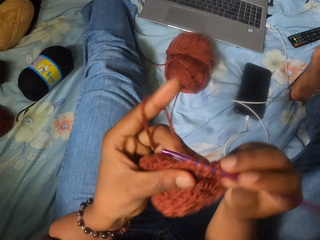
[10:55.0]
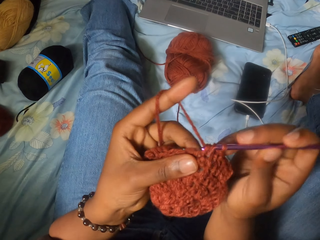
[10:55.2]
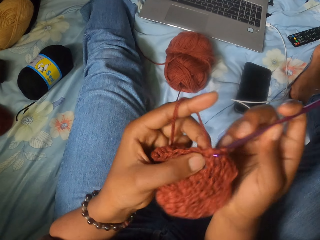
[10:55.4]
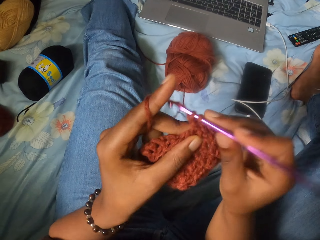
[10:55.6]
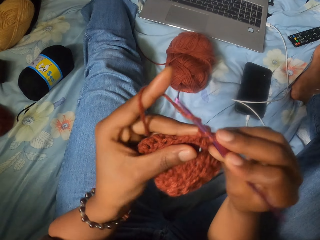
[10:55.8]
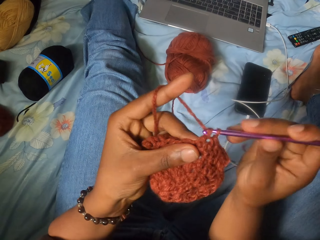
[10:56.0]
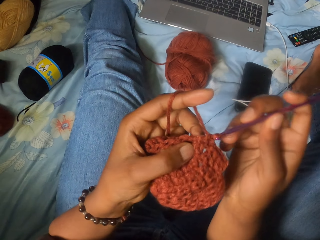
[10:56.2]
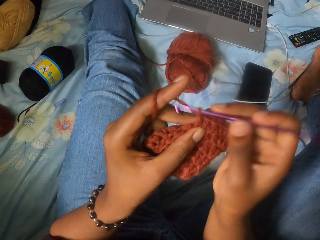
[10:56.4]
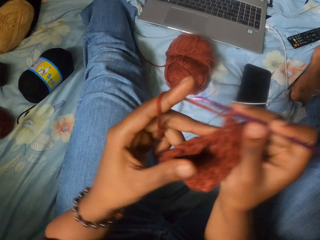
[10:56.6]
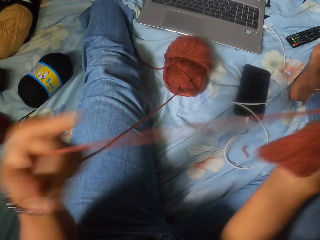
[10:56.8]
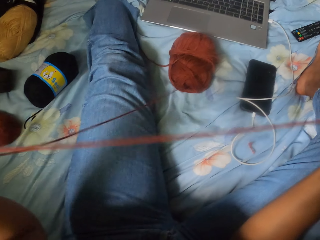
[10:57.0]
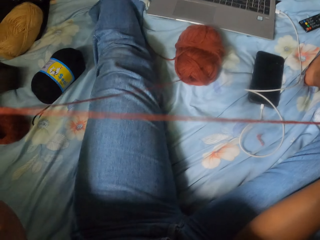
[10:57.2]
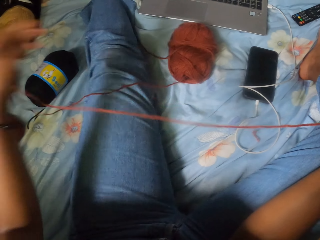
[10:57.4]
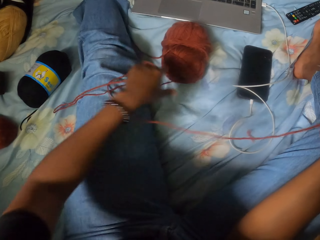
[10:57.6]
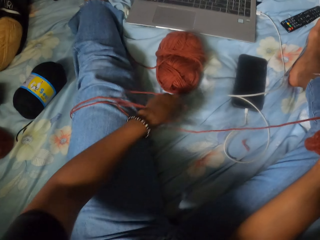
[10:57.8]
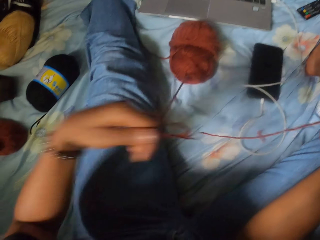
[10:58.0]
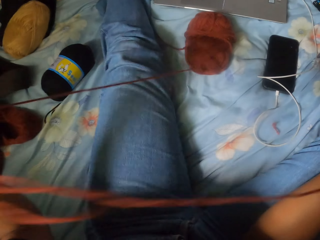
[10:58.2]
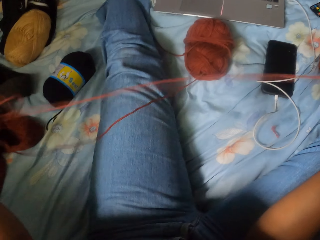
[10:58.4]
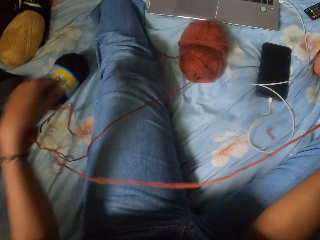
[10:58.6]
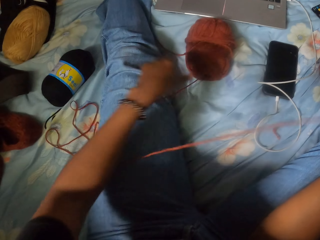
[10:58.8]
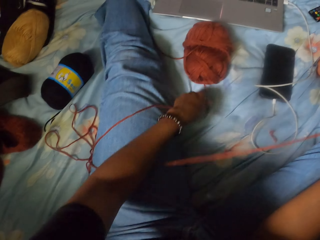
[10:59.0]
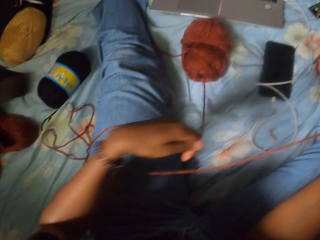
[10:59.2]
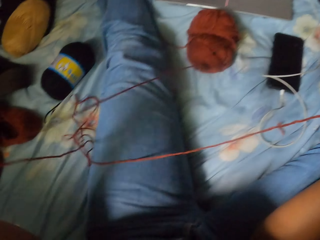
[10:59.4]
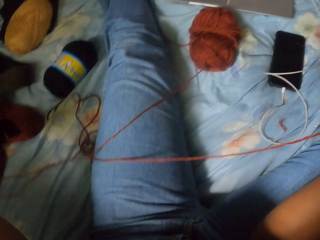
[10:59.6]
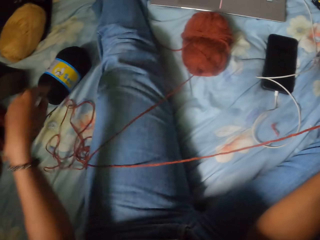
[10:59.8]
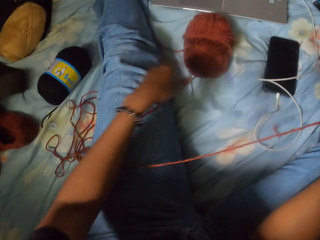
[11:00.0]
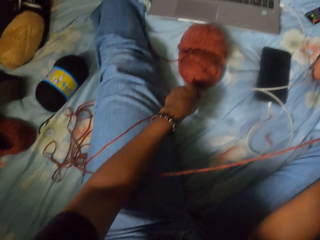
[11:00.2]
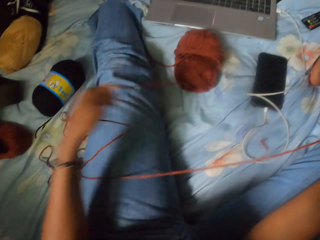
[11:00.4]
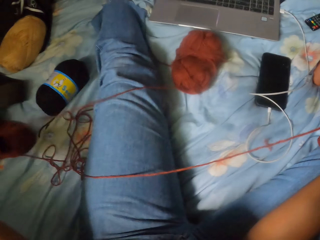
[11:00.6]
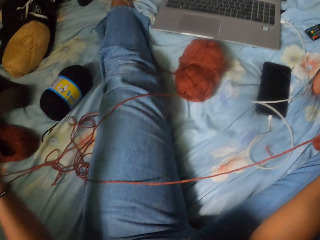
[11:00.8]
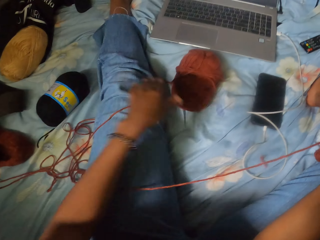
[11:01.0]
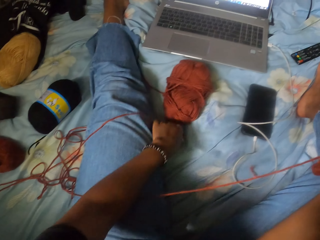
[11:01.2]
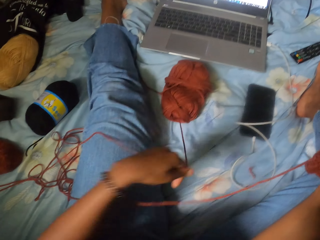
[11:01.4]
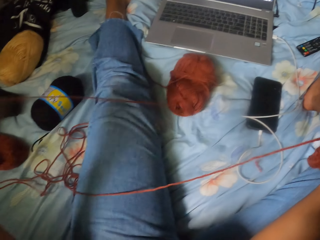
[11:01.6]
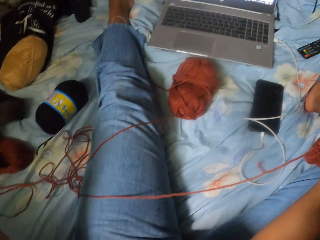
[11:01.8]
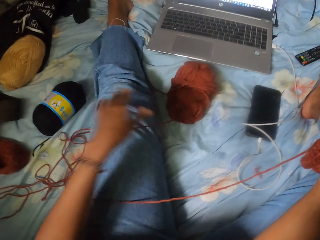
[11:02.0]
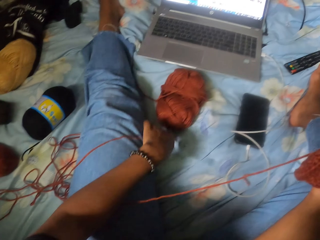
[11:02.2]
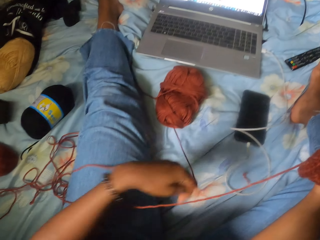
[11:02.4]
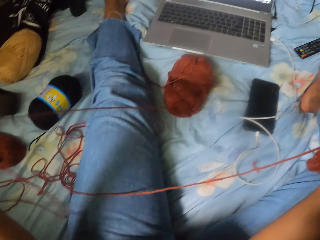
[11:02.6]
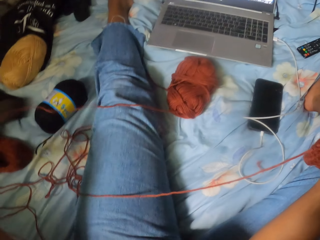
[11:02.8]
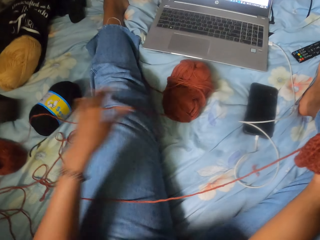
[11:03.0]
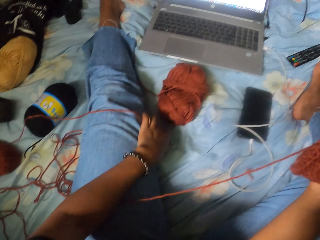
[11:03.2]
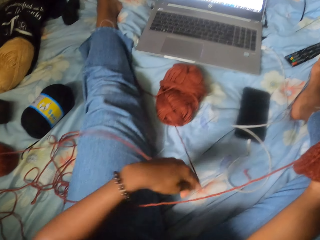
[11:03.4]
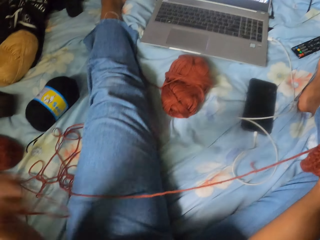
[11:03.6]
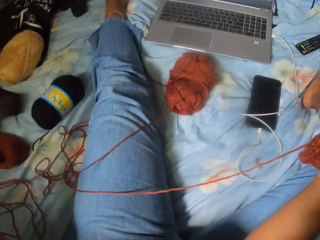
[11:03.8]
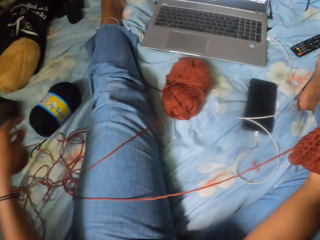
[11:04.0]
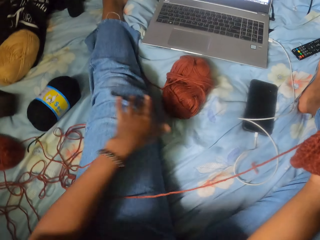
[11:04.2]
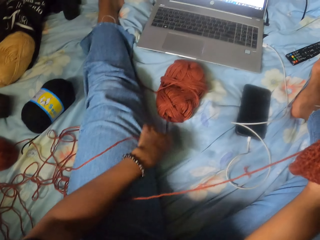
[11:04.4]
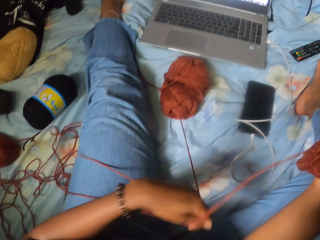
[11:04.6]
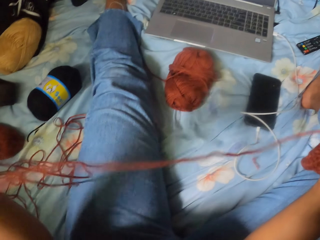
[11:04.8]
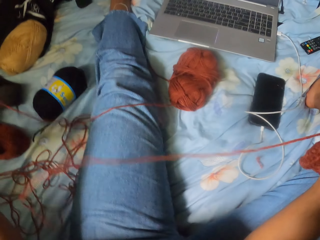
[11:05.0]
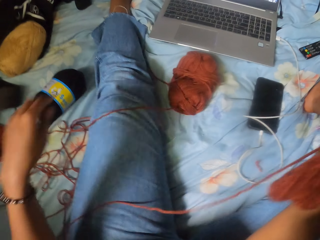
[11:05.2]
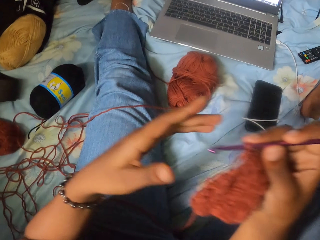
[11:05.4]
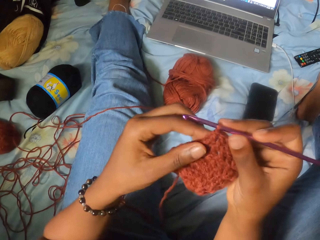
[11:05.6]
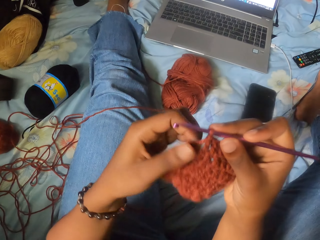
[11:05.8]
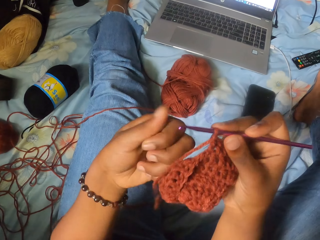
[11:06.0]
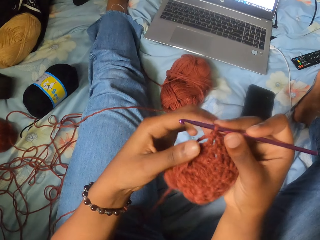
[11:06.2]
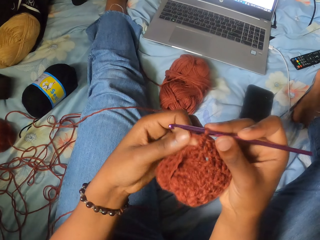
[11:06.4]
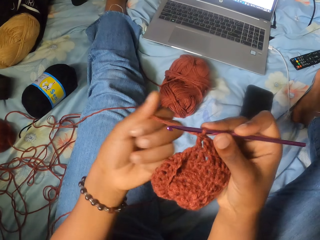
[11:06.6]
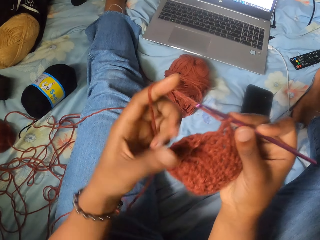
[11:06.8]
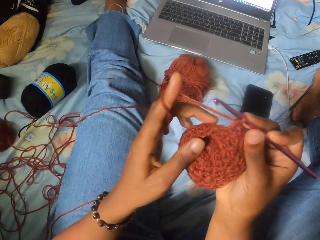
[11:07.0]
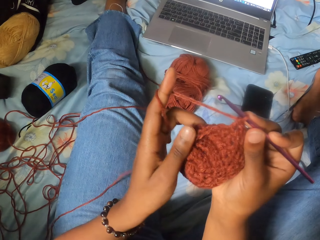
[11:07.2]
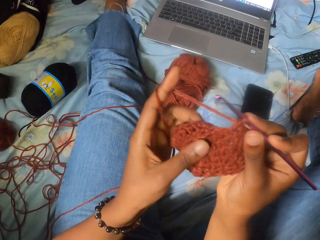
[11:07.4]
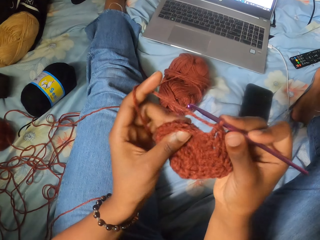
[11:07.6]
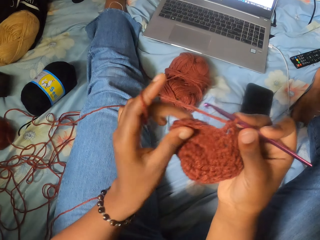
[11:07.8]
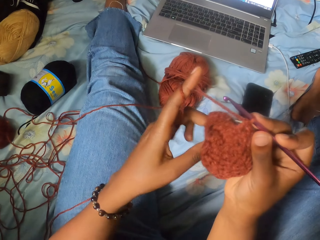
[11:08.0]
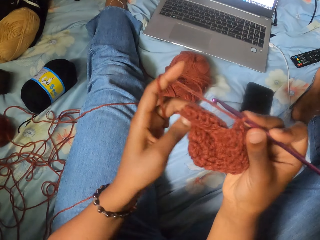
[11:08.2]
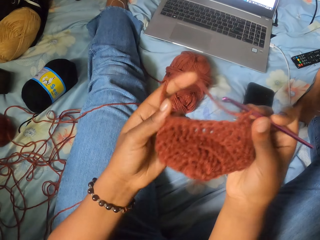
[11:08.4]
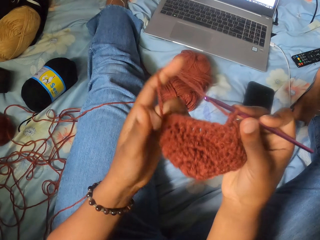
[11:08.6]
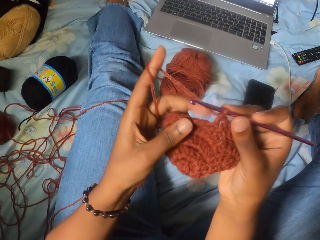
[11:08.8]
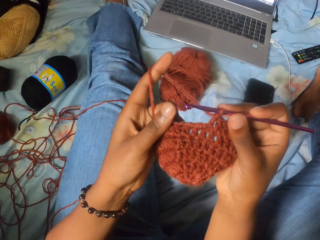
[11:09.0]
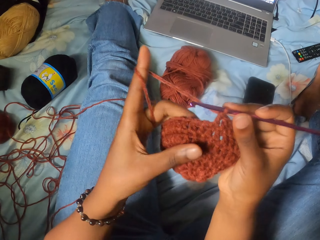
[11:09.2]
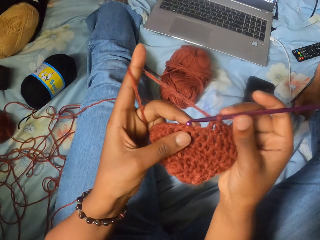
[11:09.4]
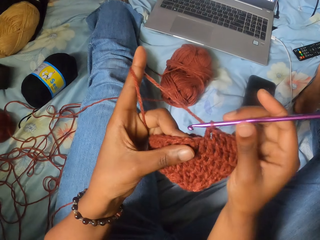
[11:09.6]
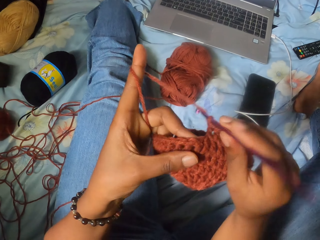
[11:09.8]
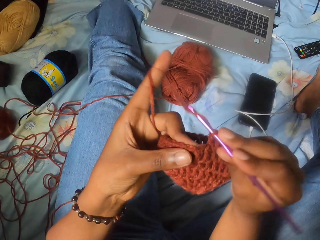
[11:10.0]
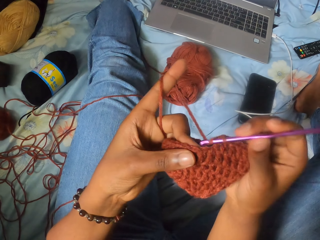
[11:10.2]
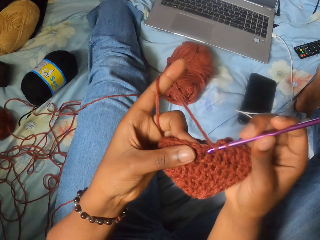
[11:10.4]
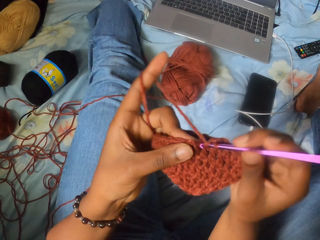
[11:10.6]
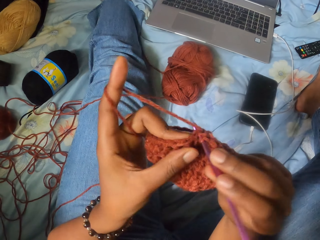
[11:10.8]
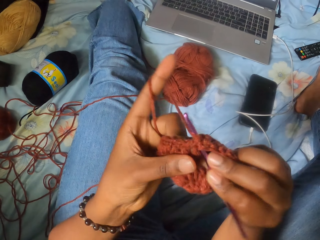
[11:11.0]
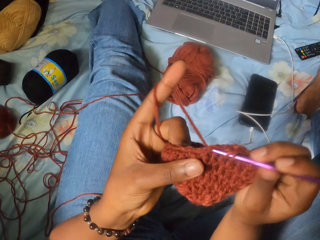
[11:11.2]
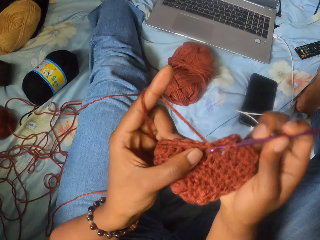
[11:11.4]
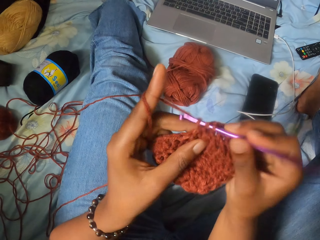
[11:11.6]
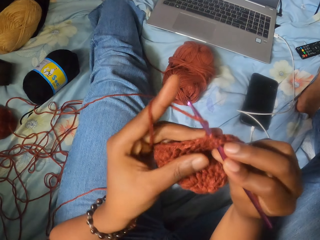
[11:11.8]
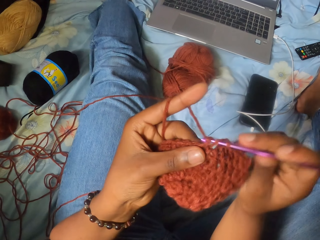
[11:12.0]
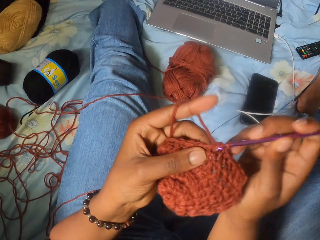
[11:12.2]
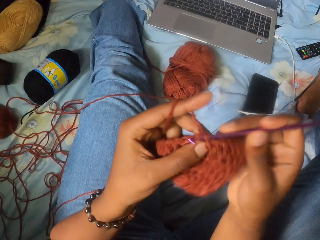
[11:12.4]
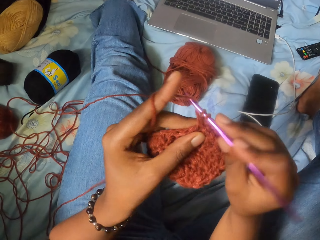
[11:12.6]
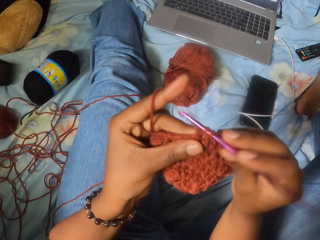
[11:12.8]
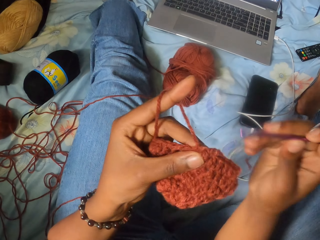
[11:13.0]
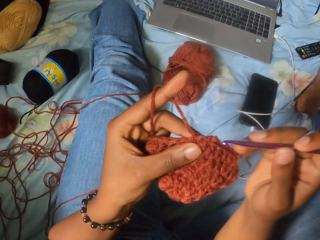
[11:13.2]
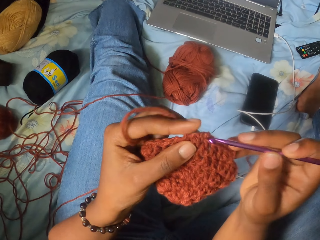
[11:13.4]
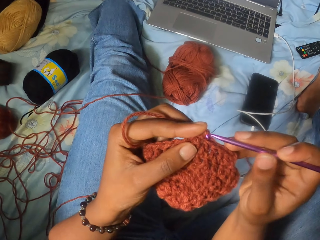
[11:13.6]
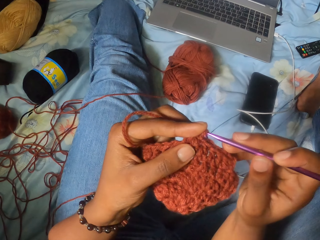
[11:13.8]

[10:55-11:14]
The camera wearer pulls the wool with her left hand. She unfolds and opens the yarn. She crochets the wool with the crochet hook in her right hand. She unfolds the yarned basket.
